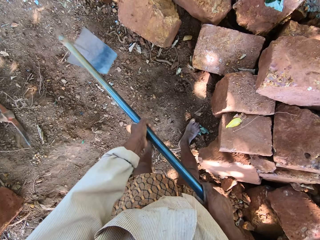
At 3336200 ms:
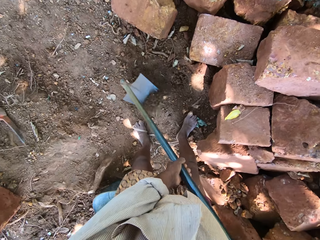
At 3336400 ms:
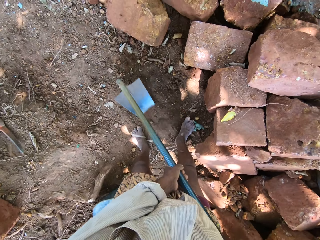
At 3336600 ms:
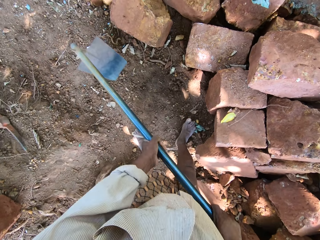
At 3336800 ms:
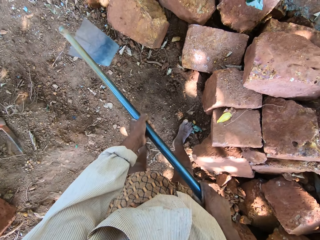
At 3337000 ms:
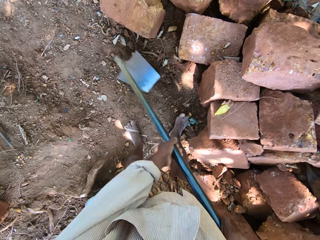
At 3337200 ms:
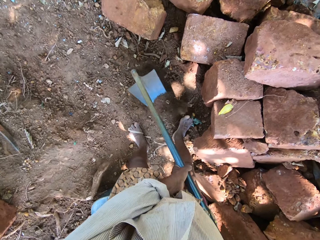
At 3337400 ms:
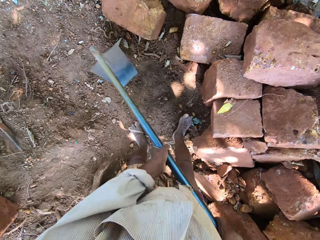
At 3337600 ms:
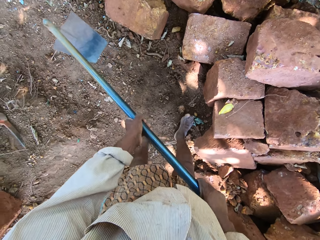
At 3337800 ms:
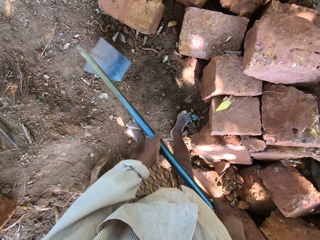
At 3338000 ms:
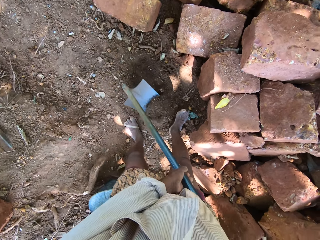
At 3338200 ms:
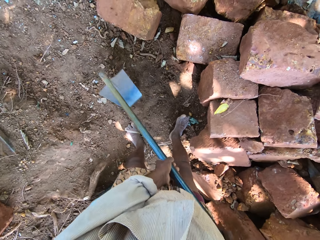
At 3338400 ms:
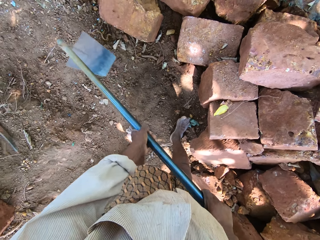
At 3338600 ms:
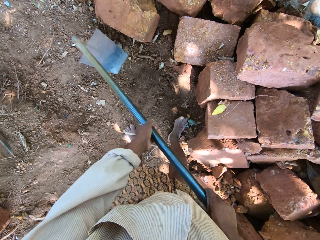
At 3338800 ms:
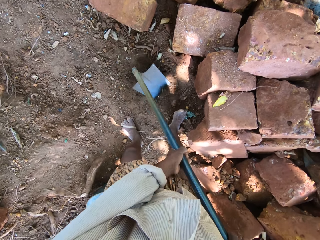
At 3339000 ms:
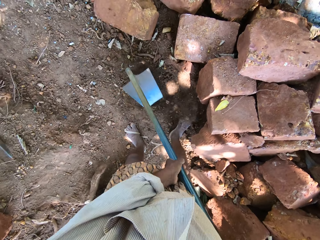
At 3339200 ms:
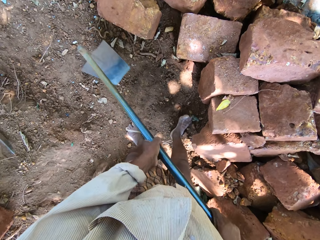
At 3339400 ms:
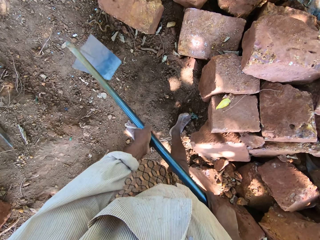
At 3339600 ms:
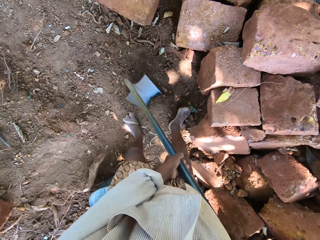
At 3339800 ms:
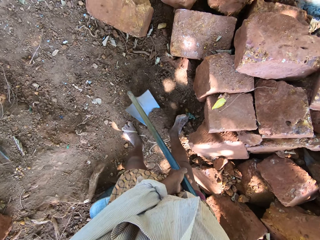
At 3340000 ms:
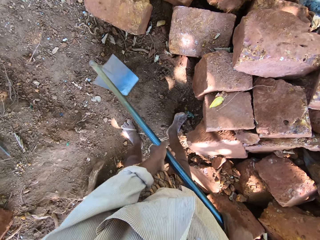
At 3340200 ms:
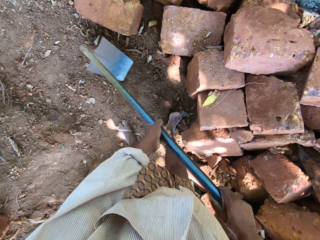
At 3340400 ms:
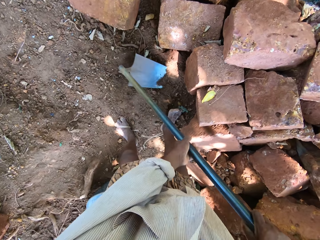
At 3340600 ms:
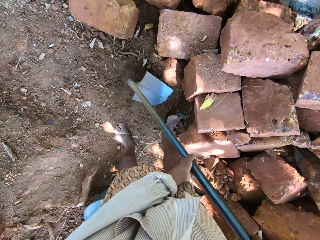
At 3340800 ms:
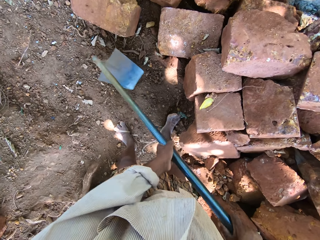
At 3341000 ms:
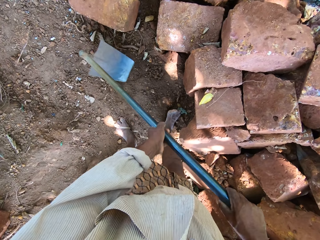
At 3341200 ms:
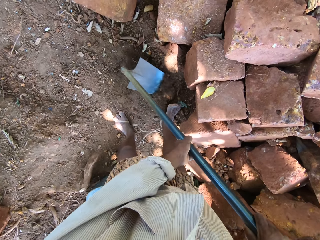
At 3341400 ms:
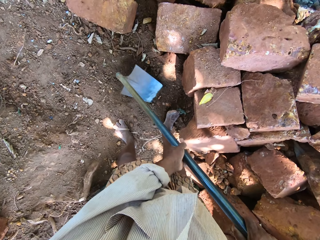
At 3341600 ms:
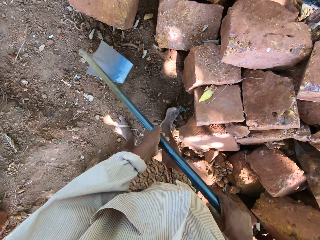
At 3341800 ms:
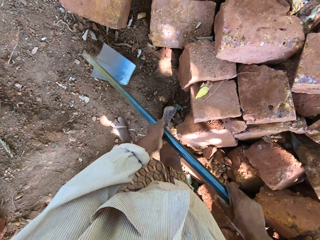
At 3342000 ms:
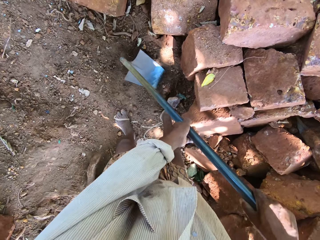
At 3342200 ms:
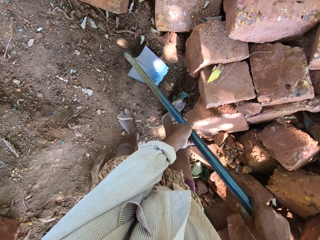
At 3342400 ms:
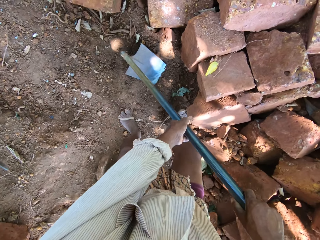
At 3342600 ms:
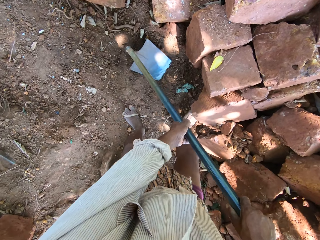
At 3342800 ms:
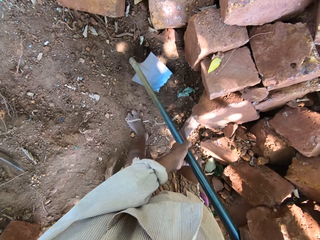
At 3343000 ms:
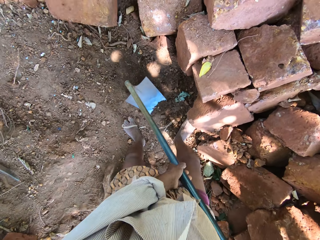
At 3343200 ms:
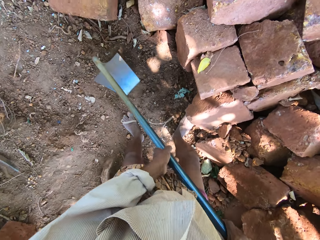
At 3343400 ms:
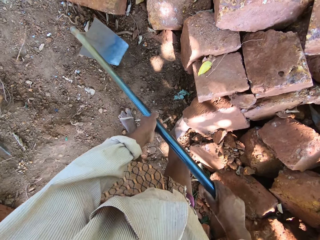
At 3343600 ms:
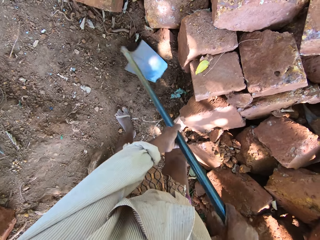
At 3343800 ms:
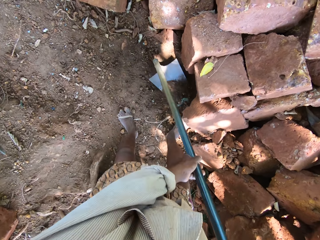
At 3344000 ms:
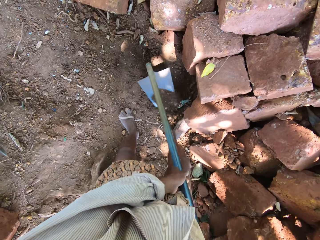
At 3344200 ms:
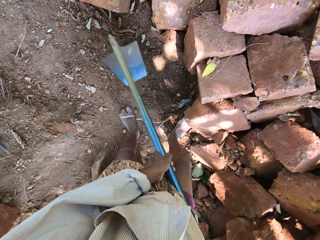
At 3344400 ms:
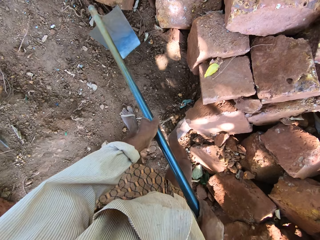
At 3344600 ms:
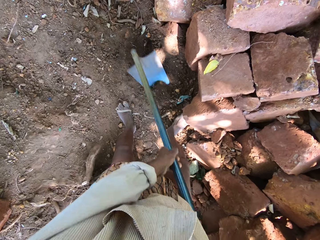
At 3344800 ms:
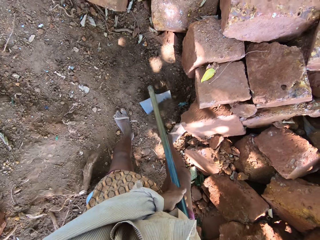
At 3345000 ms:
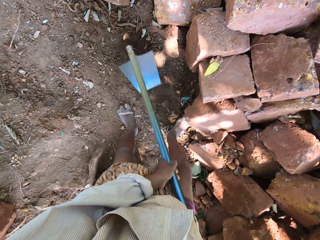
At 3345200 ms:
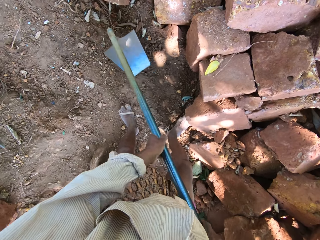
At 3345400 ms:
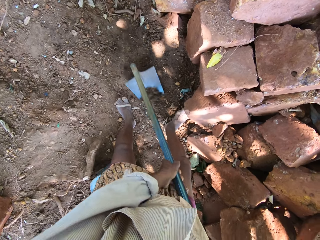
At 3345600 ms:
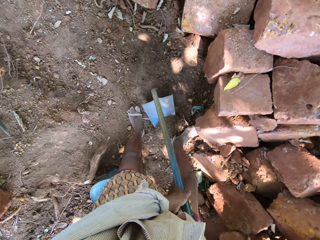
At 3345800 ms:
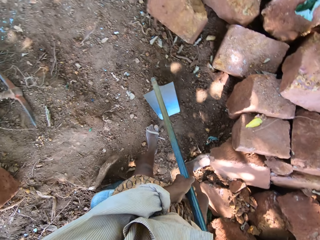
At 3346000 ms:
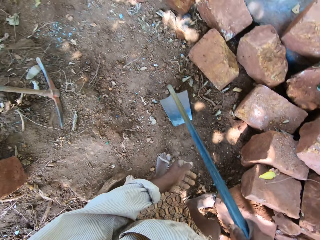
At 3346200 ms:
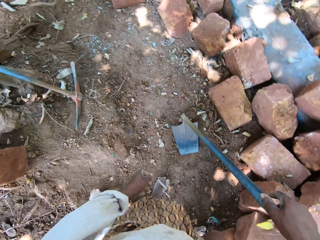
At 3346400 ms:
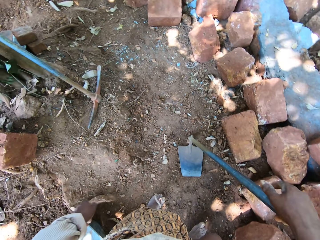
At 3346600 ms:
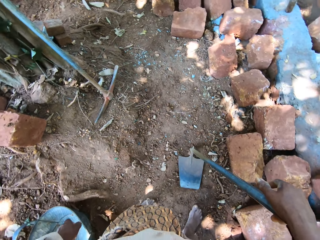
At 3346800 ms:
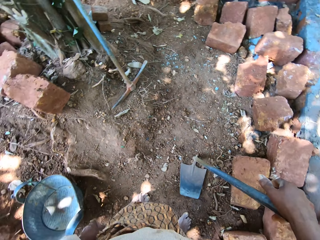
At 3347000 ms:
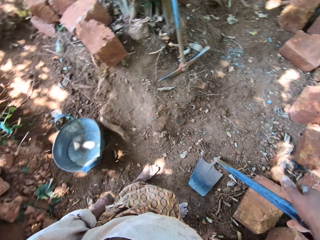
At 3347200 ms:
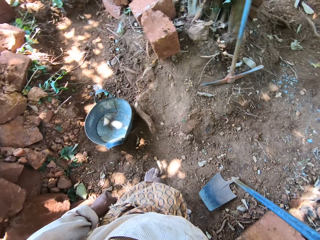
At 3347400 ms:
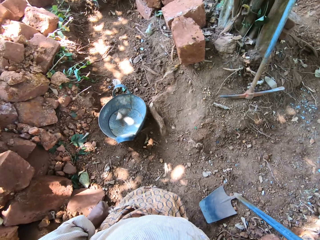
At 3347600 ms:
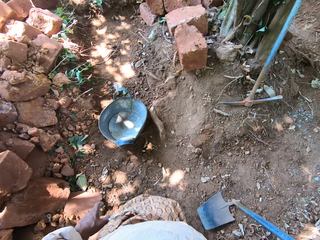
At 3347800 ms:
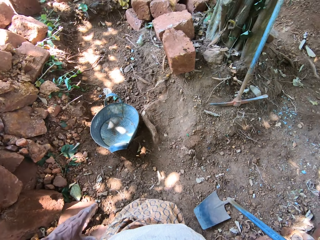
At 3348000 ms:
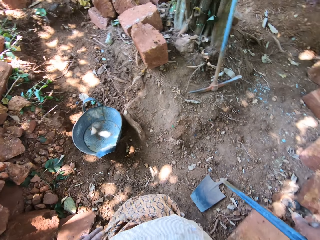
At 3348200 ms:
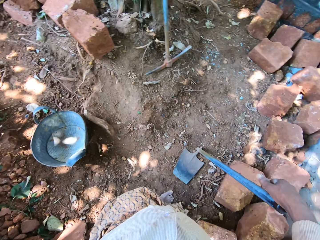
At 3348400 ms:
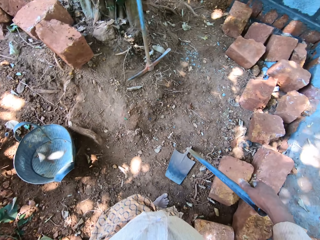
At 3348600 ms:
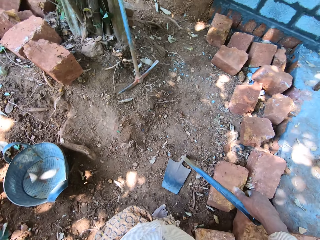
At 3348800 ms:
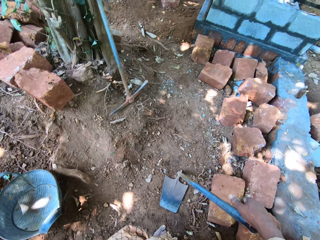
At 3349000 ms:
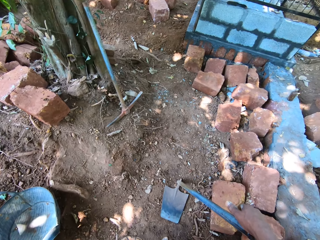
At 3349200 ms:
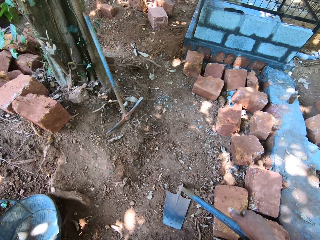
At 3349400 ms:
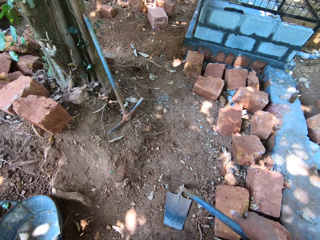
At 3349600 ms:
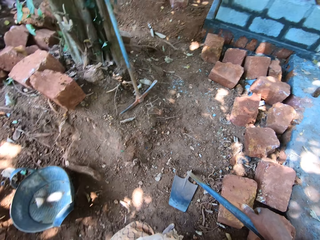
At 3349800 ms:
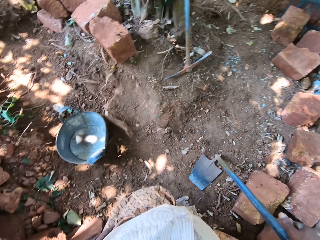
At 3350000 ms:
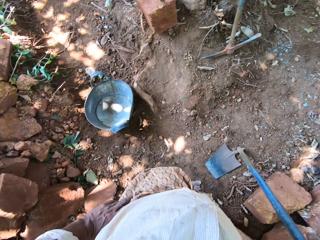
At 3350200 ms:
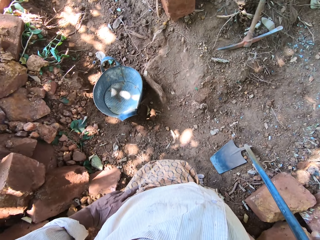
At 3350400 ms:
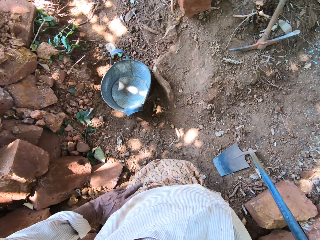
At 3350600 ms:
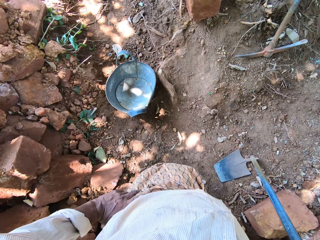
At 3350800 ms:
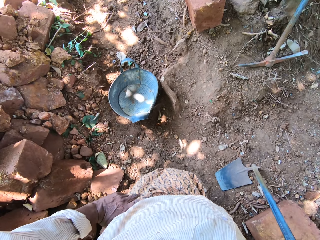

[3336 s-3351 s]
The camera wearer places the hoe on the ground with his right hand. He holds the hoe.

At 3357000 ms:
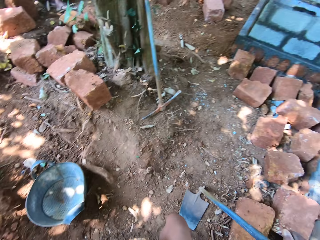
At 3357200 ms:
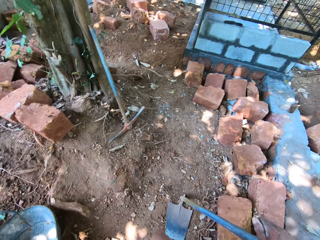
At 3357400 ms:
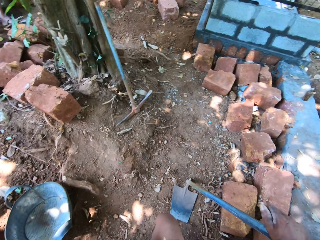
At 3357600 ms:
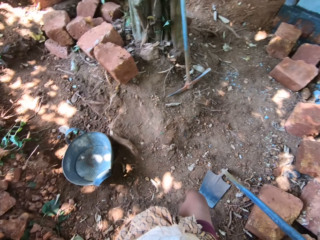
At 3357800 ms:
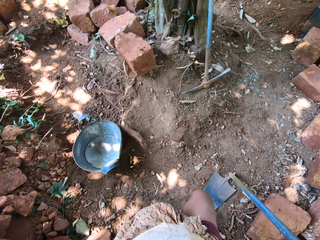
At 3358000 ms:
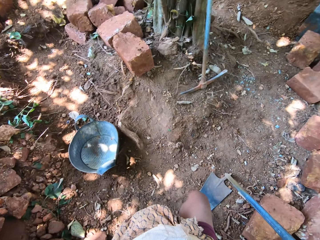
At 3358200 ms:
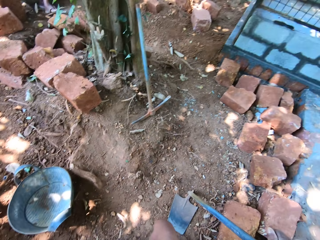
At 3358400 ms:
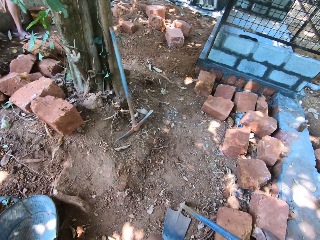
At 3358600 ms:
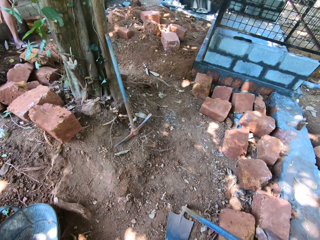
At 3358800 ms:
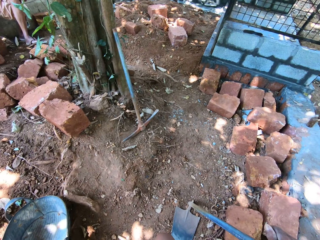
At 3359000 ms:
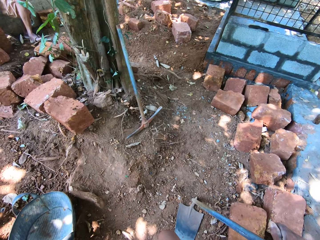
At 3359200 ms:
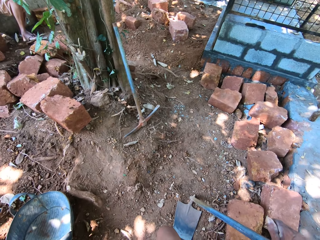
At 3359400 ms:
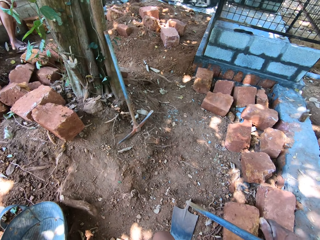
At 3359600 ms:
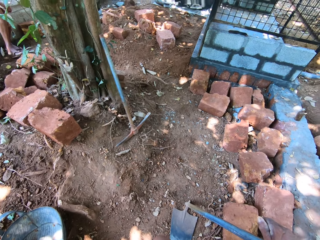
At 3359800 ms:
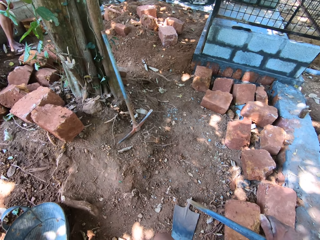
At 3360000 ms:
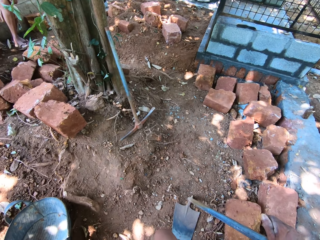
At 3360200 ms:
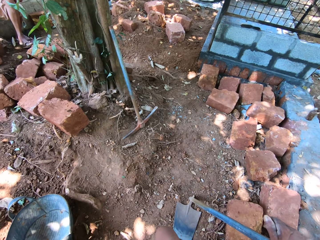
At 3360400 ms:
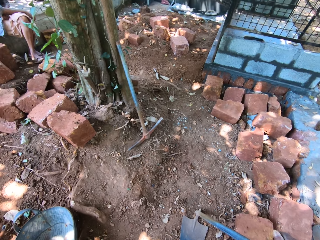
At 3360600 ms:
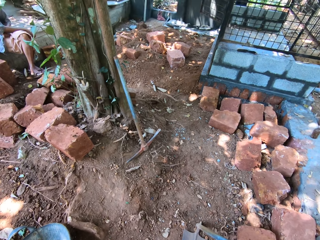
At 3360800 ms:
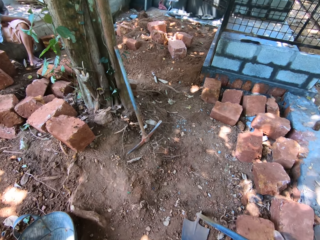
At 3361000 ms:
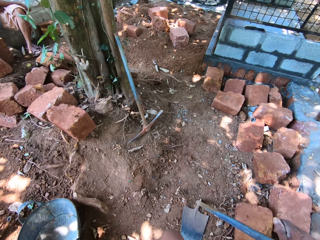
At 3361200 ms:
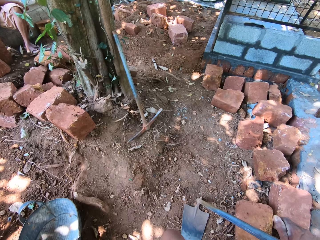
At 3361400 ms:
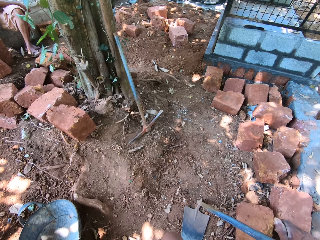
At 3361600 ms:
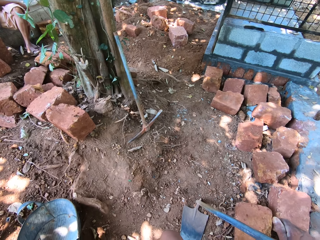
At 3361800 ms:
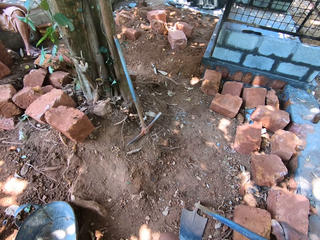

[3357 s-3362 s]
The camera wearer interacts with a man, another man, and a third man.

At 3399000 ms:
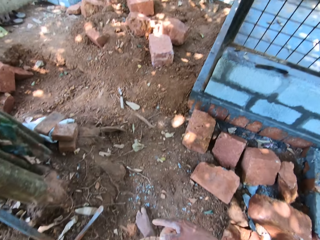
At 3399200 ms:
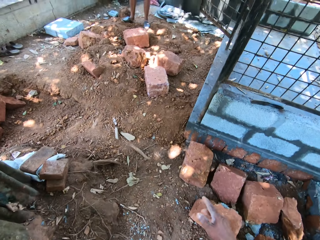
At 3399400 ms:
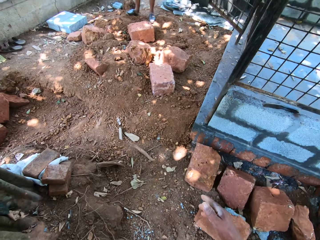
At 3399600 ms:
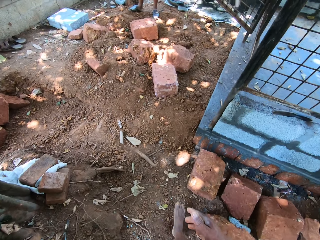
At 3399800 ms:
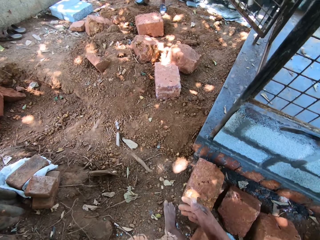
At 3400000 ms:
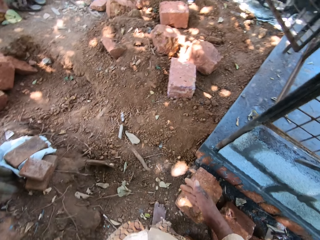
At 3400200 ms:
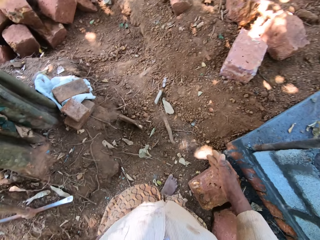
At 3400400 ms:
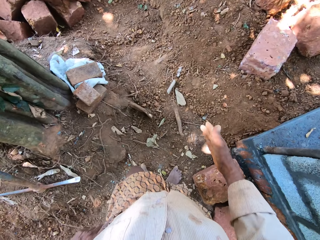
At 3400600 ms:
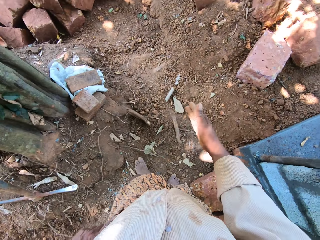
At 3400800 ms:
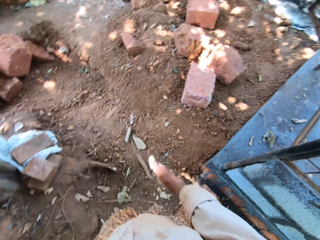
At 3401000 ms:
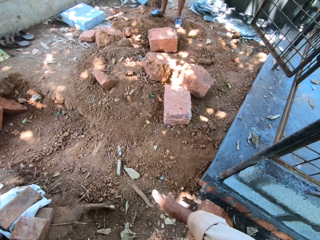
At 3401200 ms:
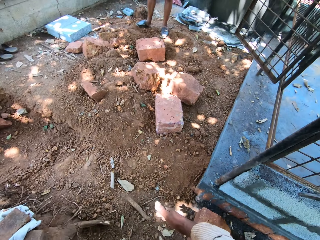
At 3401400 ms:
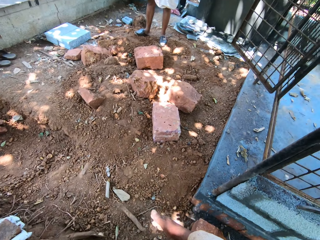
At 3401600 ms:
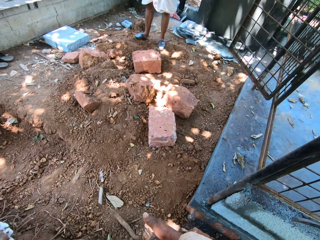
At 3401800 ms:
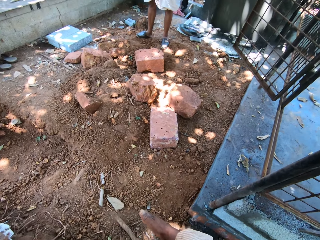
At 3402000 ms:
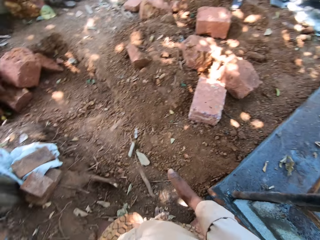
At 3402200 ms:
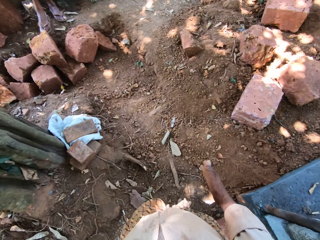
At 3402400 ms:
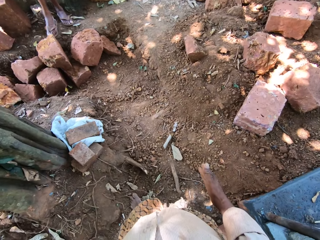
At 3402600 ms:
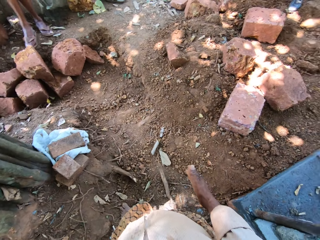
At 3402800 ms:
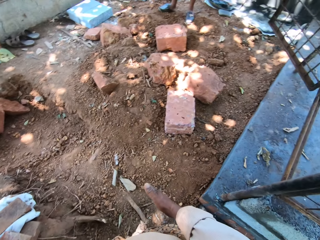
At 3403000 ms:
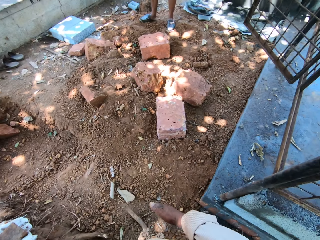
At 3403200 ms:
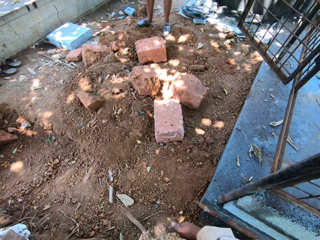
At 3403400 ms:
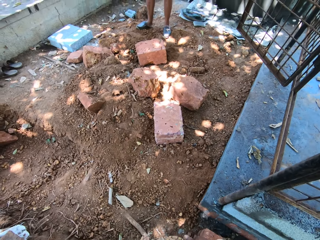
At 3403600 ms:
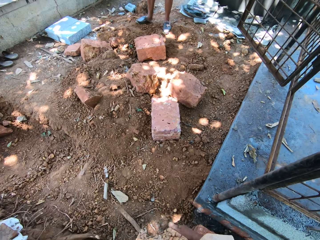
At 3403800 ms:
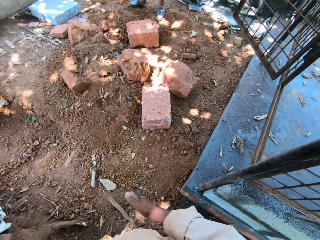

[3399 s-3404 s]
The camera wearer walks in the compound.
